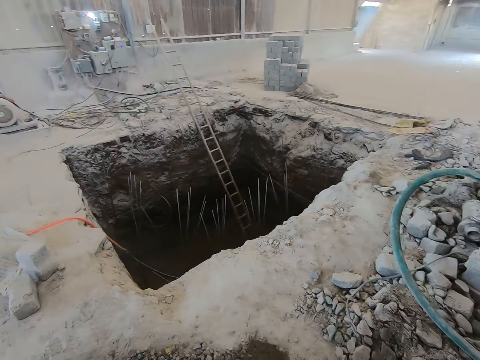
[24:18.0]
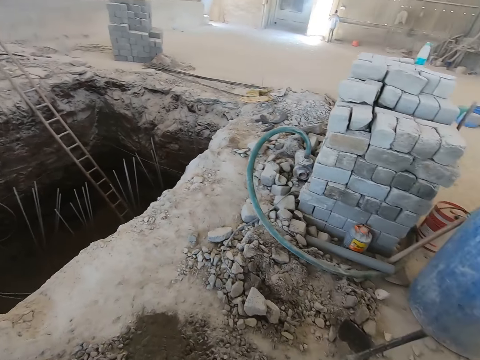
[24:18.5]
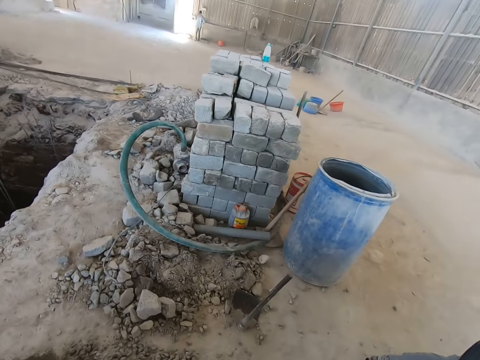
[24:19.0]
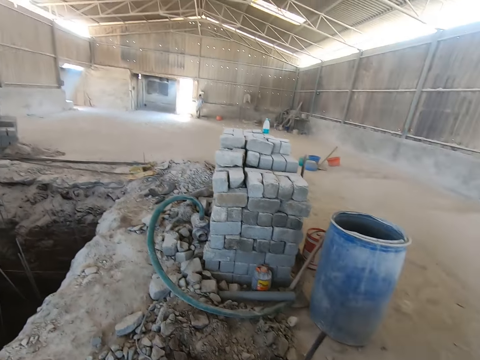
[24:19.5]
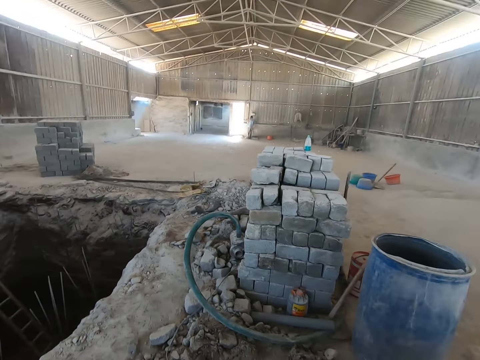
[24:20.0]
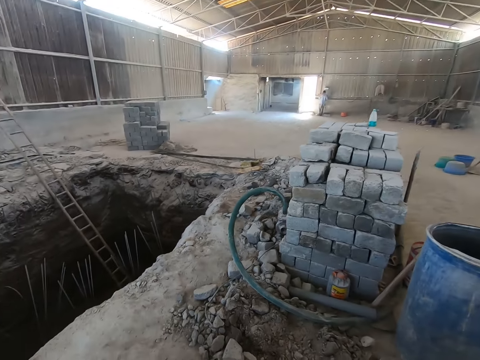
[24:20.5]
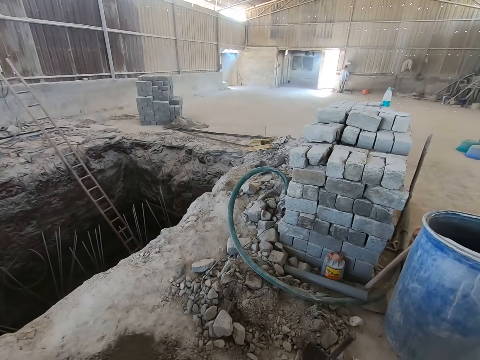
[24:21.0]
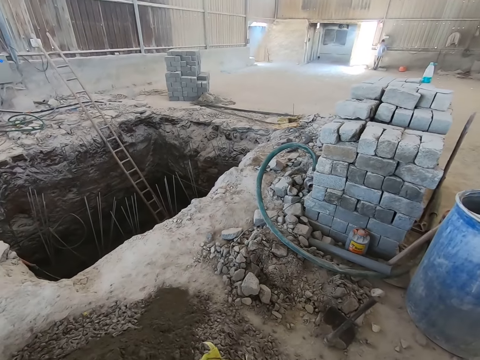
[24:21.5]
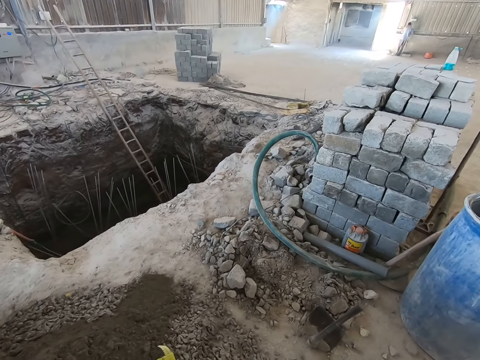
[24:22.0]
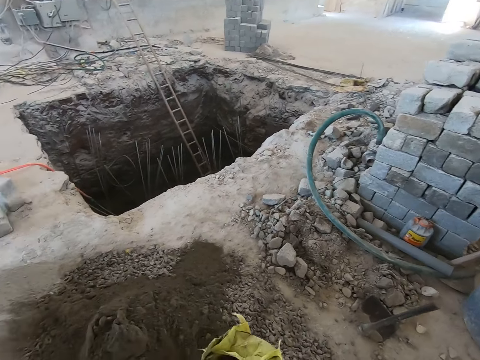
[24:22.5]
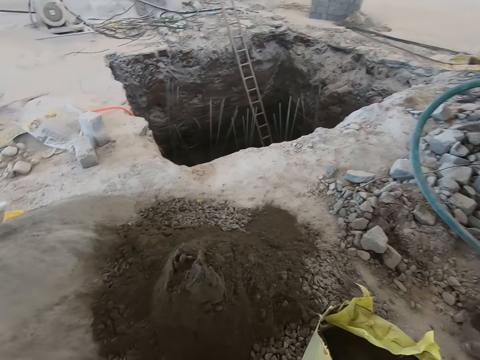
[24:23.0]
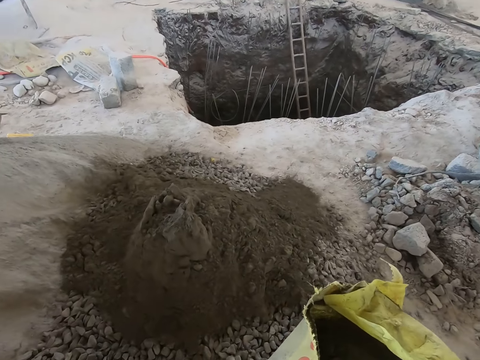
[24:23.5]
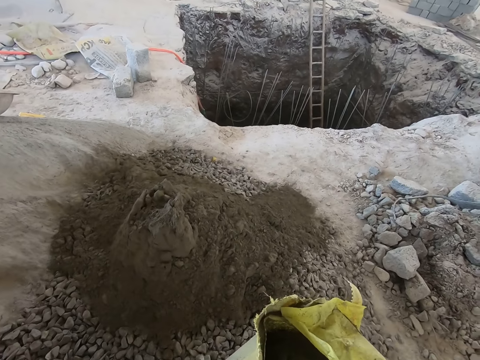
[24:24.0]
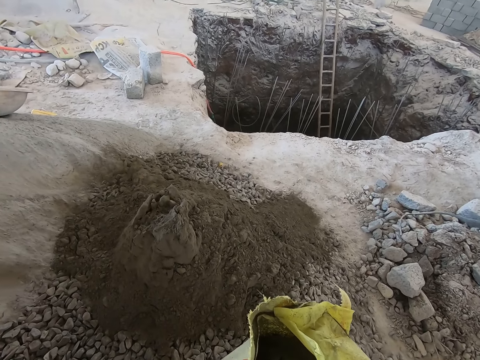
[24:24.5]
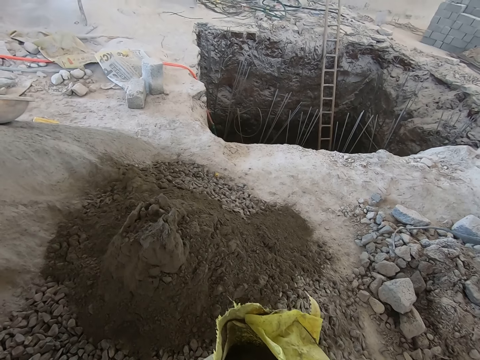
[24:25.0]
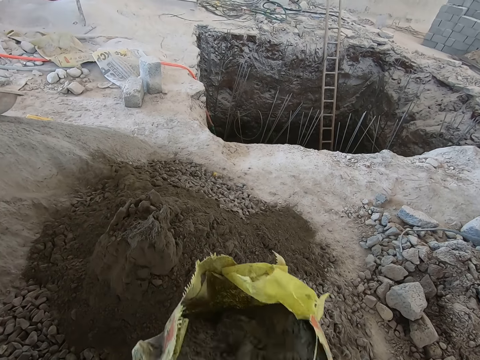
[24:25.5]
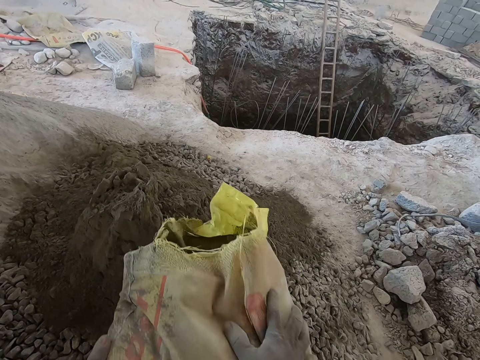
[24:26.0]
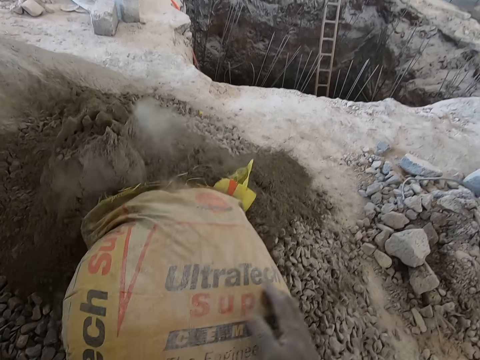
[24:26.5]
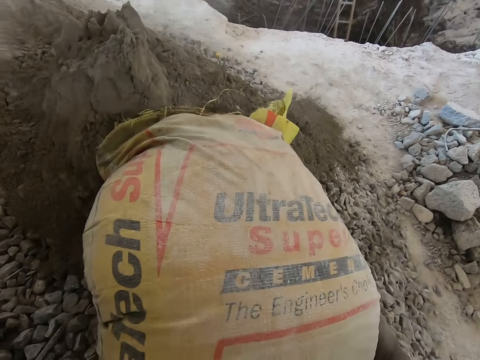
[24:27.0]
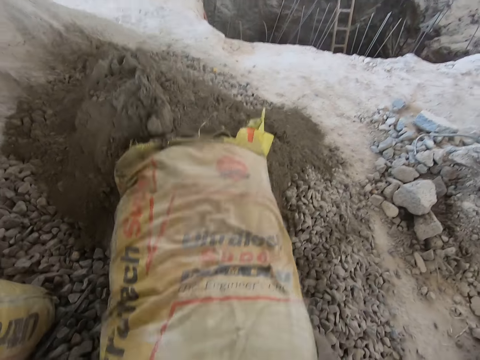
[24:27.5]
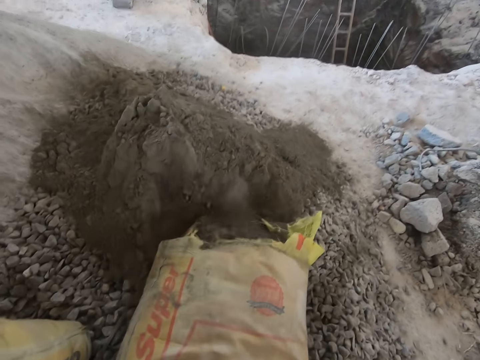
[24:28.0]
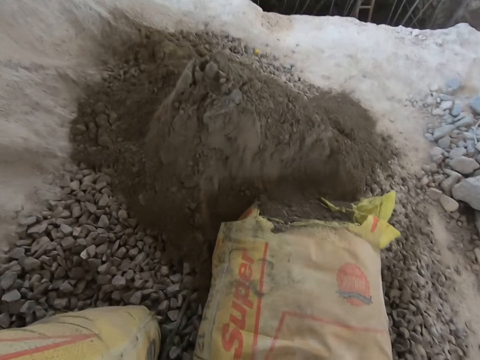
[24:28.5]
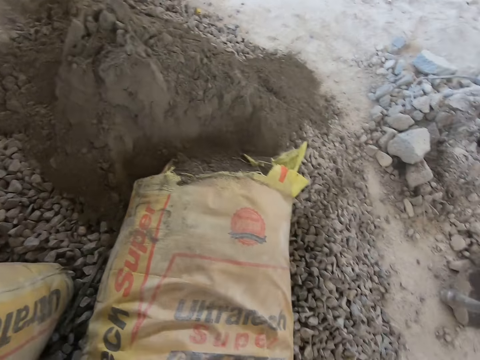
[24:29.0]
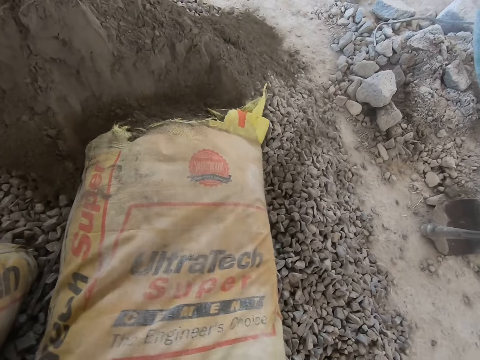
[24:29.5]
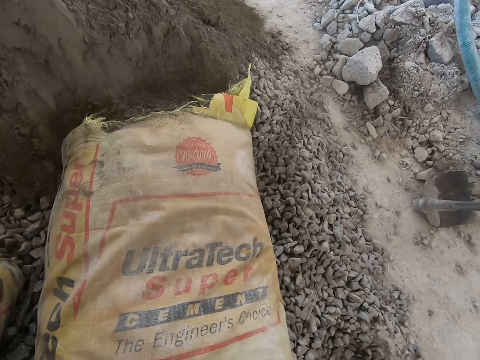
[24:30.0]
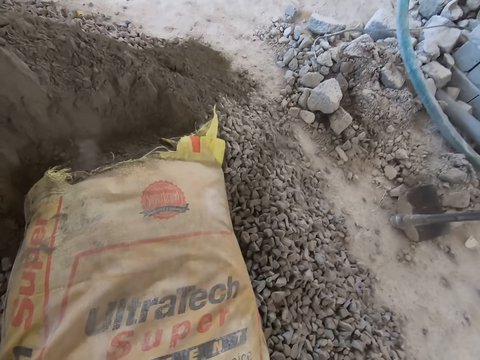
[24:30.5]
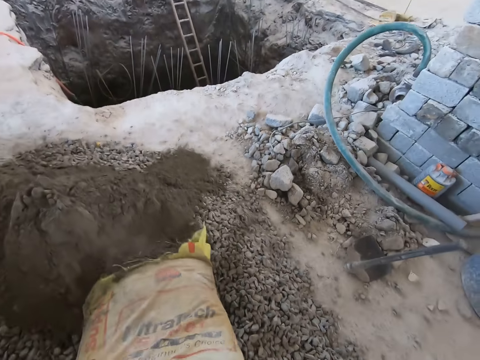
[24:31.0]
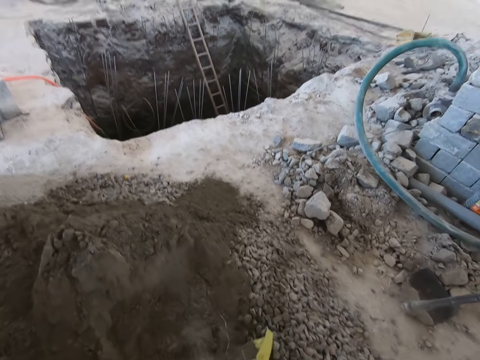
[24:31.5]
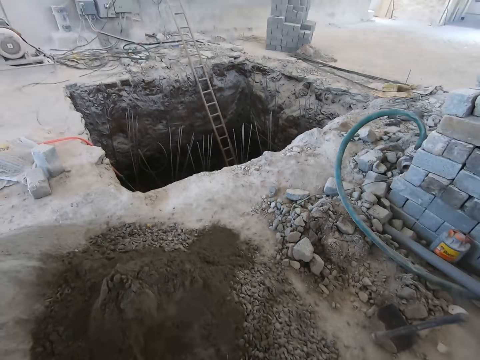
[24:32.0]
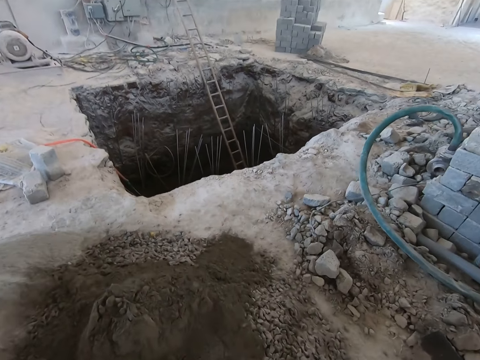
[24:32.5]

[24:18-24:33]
The camera wearer stares at the cement. He pushes a bag of cement to the ground with his hands. He pours the cement from the bag to the gravel on the ground with his hands.

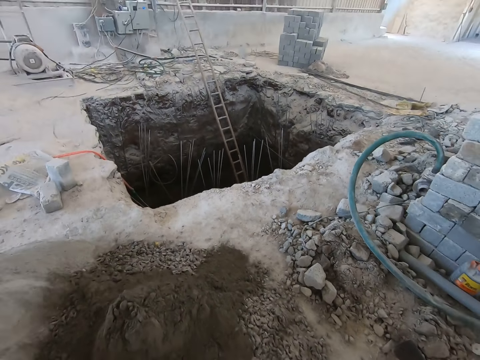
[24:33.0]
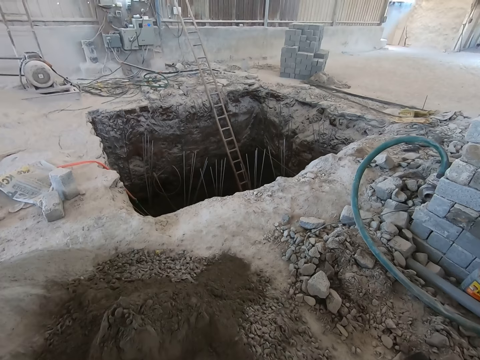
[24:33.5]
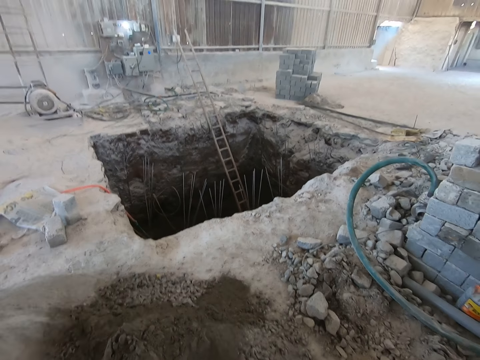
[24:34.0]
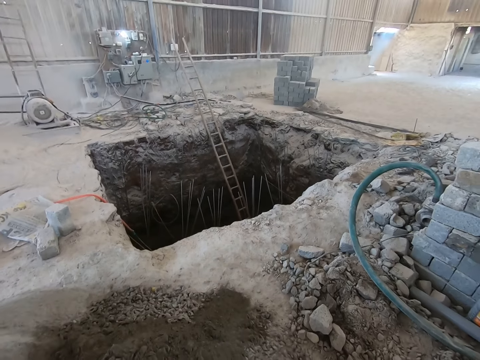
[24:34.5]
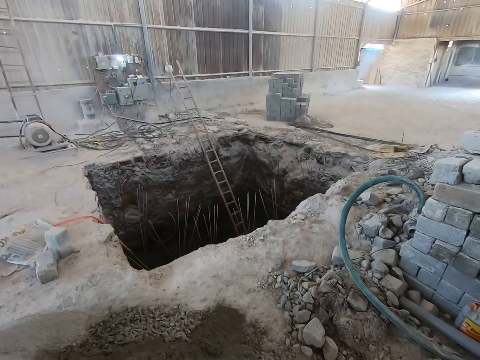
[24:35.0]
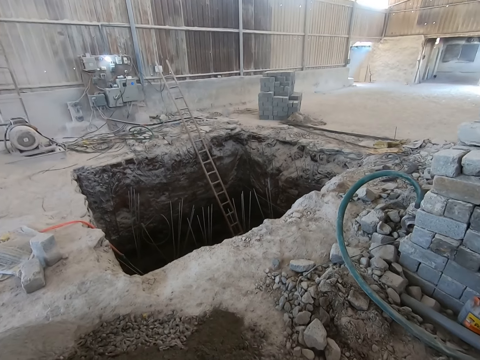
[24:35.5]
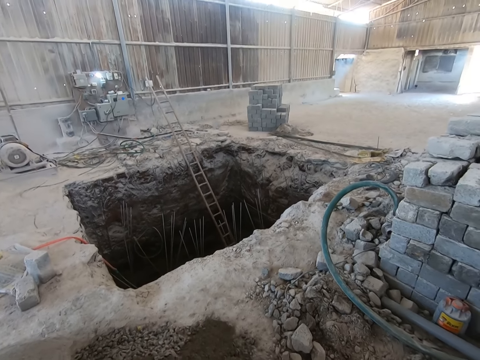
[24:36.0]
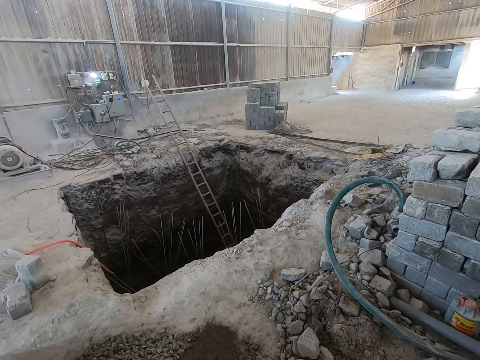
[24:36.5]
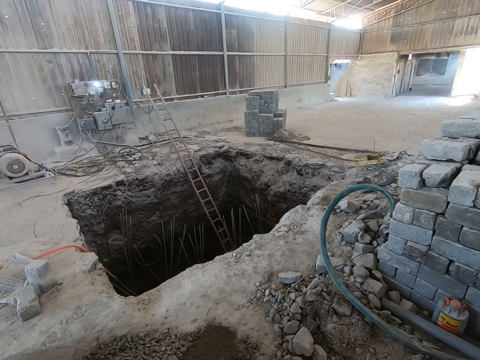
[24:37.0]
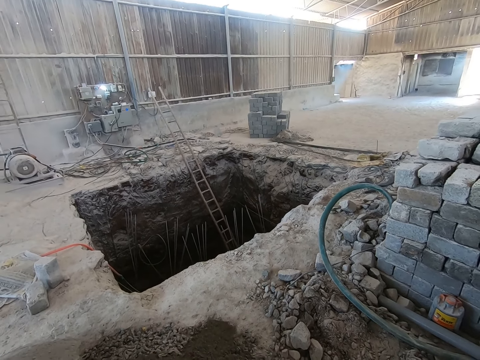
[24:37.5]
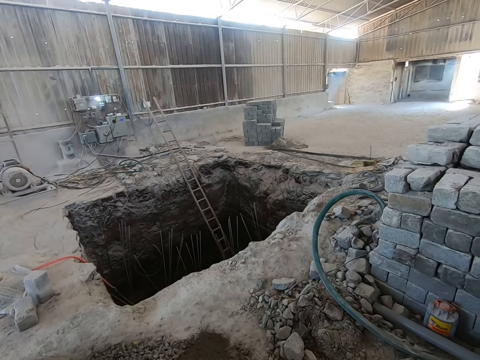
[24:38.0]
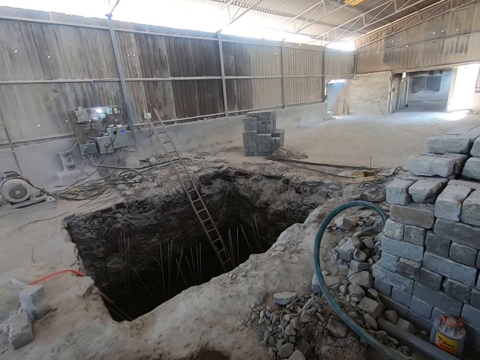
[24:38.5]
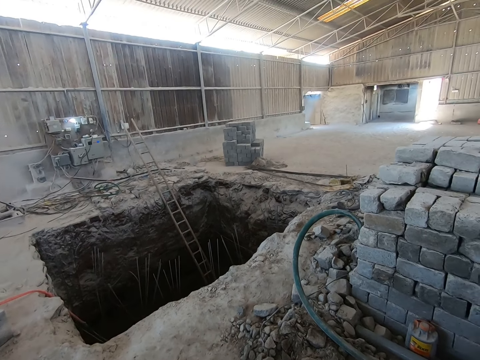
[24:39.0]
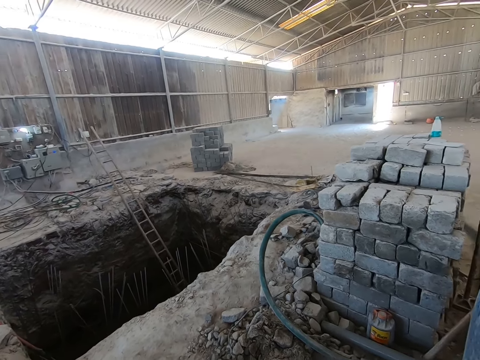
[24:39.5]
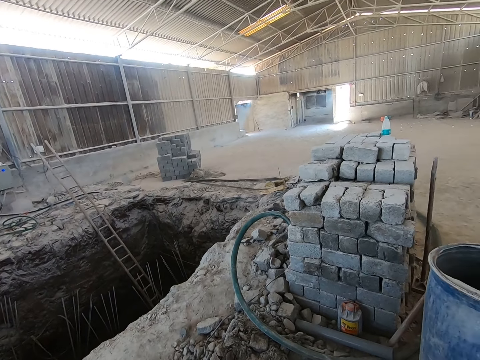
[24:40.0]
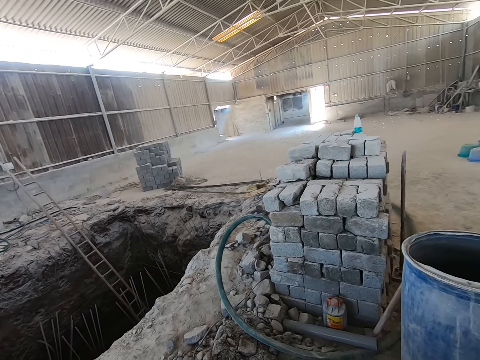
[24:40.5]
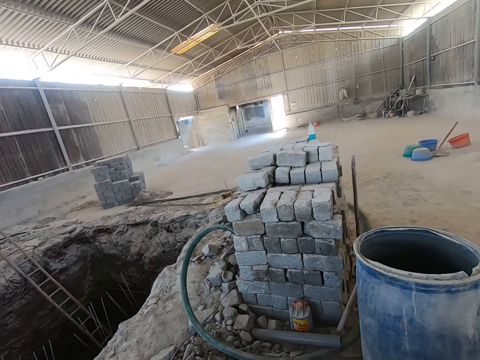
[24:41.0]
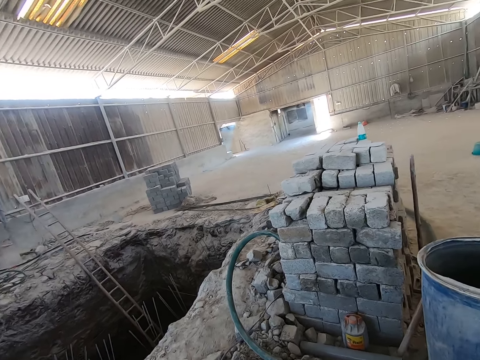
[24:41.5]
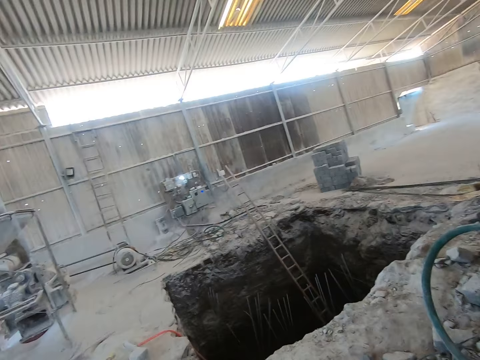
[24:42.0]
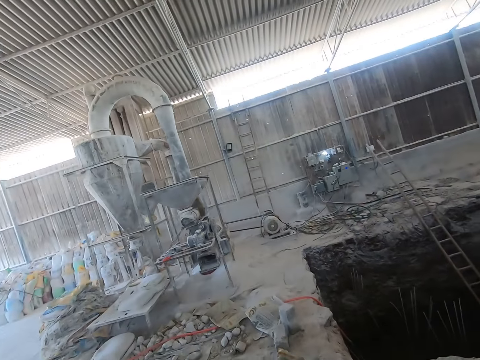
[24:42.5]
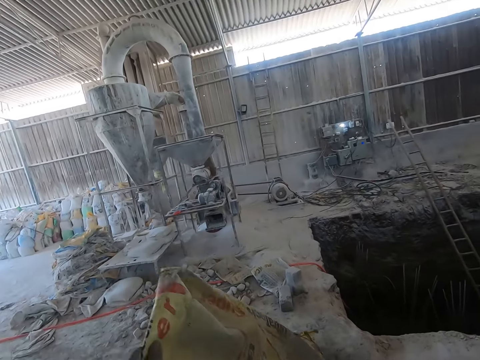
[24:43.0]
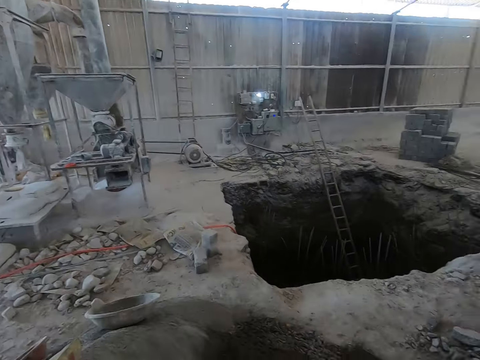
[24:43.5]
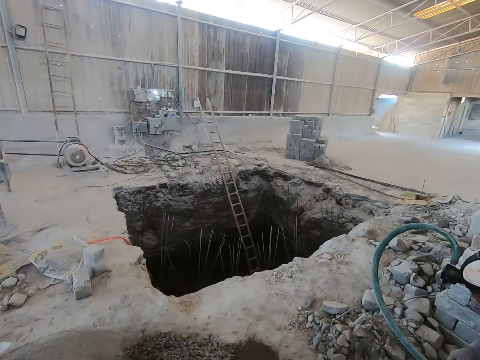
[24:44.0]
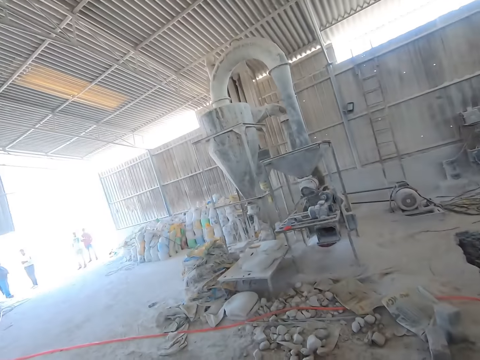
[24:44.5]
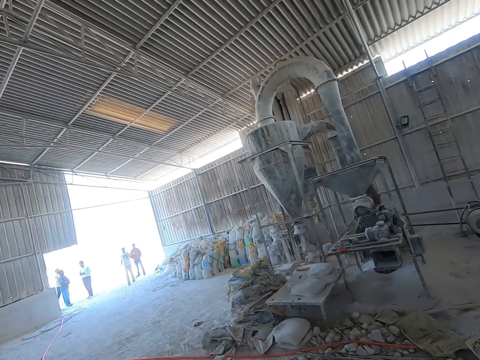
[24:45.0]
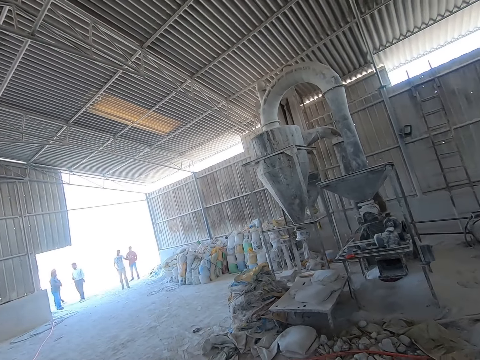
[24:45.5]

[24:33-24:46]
The camera wearer throws the bag to the ground with his hands. He looks around the building site.
